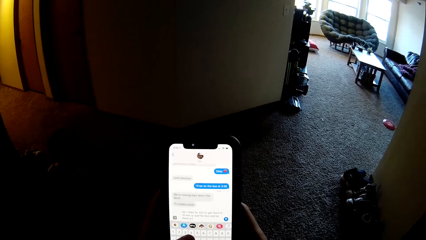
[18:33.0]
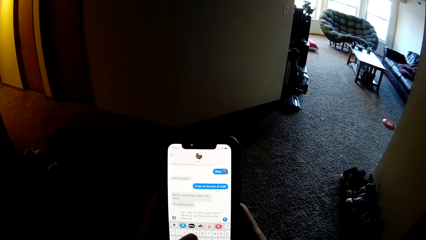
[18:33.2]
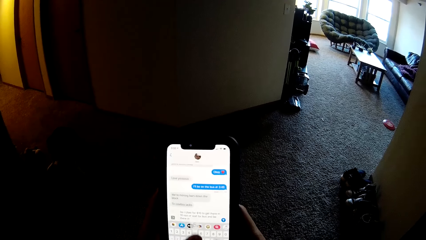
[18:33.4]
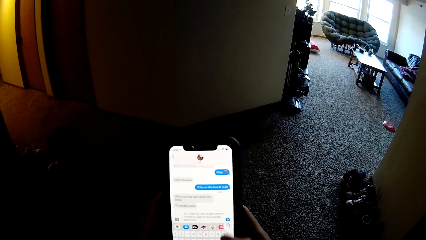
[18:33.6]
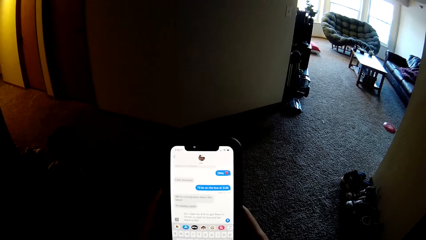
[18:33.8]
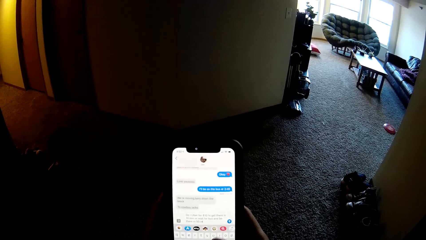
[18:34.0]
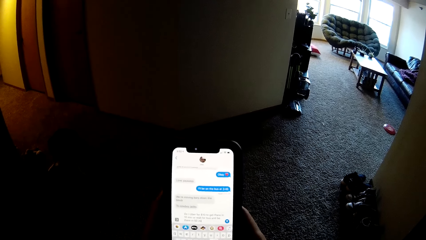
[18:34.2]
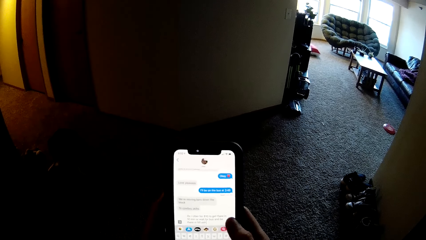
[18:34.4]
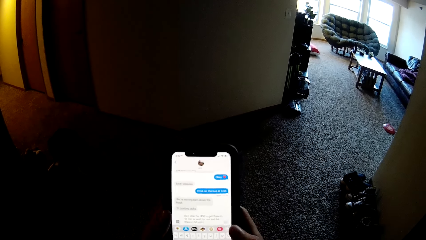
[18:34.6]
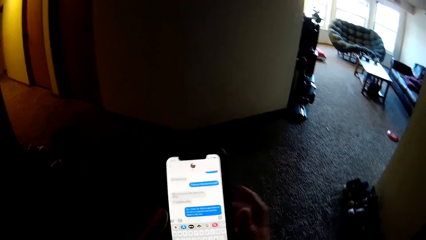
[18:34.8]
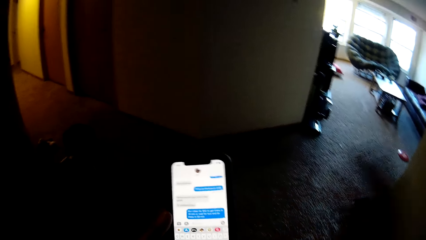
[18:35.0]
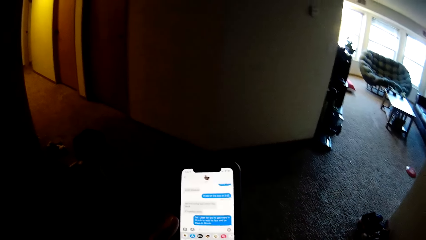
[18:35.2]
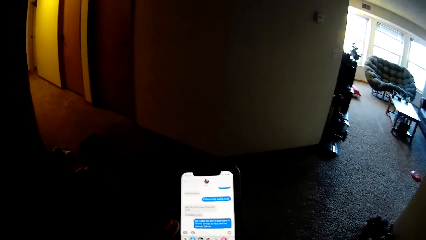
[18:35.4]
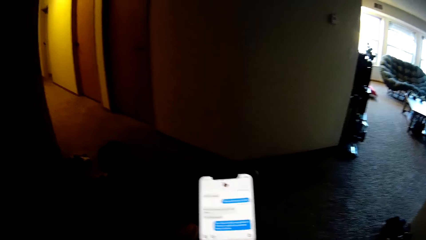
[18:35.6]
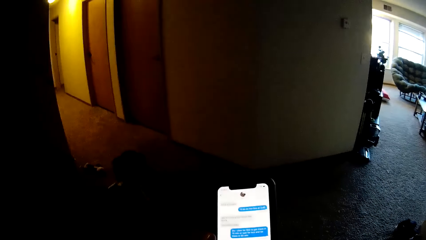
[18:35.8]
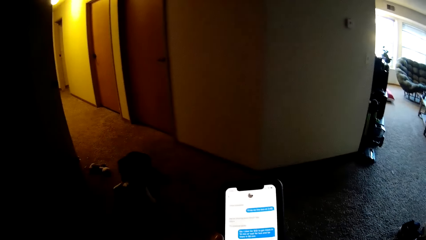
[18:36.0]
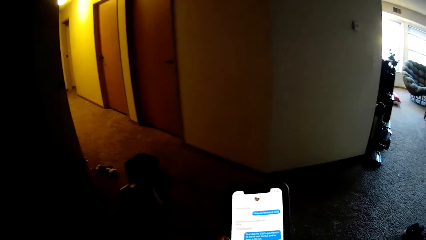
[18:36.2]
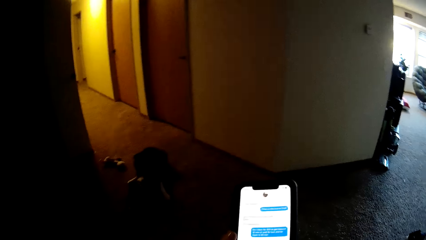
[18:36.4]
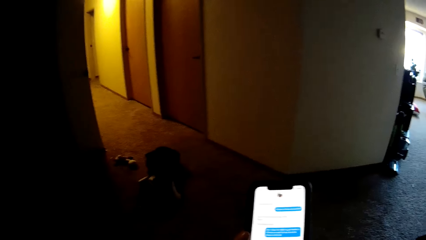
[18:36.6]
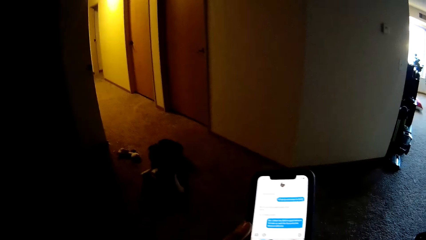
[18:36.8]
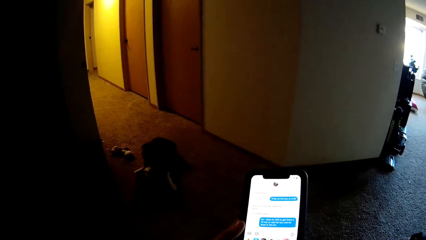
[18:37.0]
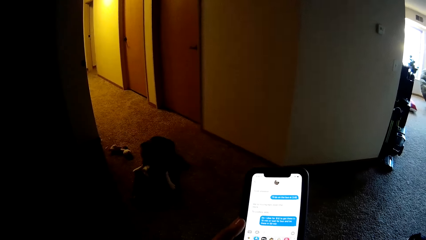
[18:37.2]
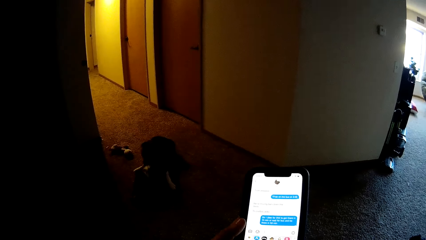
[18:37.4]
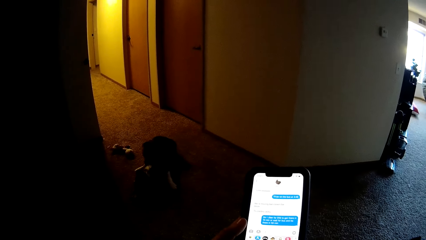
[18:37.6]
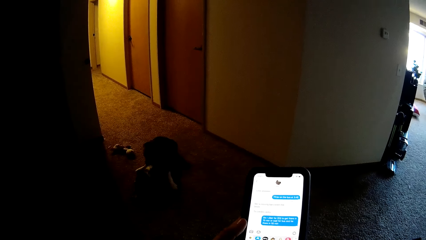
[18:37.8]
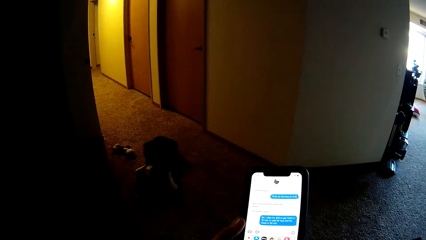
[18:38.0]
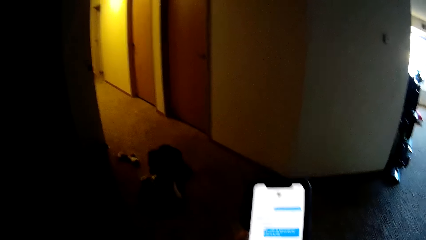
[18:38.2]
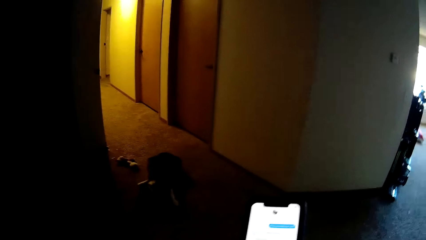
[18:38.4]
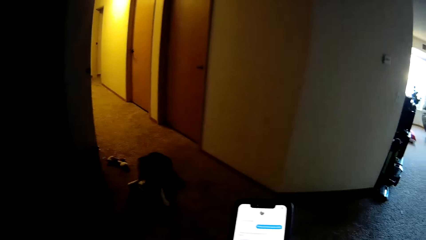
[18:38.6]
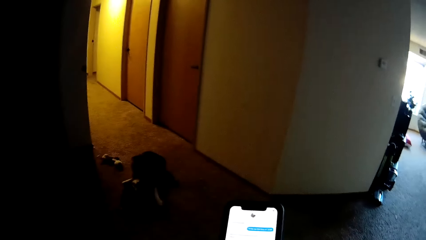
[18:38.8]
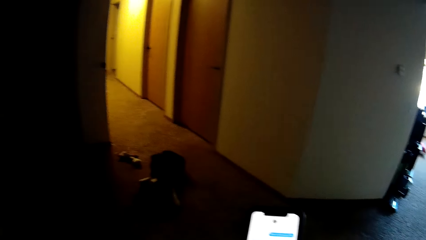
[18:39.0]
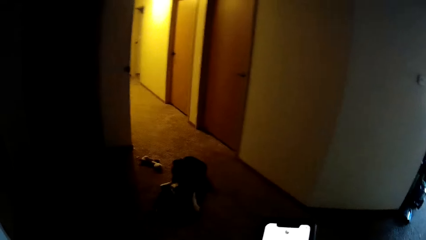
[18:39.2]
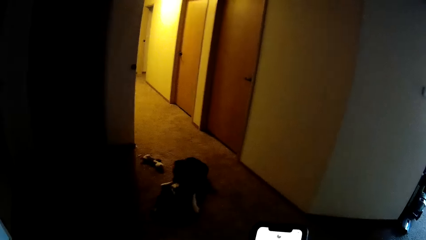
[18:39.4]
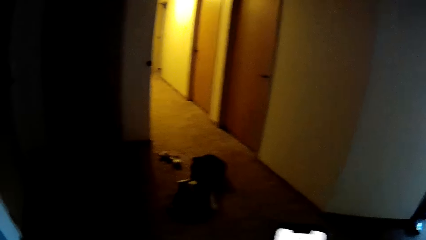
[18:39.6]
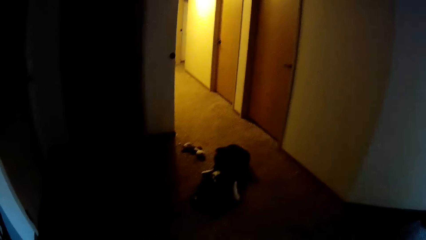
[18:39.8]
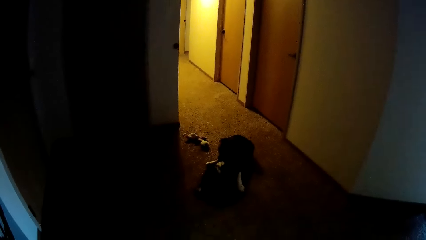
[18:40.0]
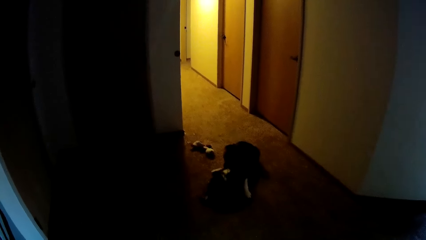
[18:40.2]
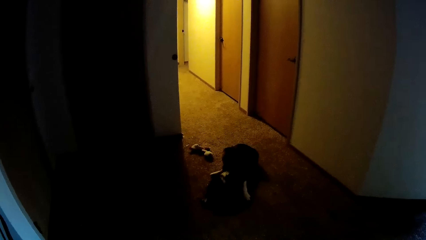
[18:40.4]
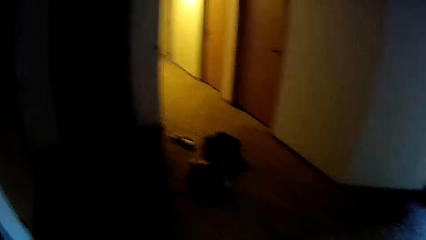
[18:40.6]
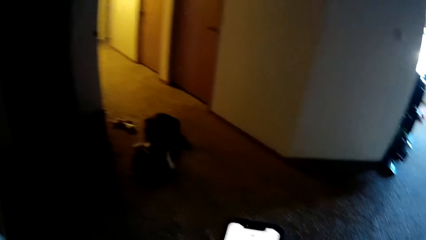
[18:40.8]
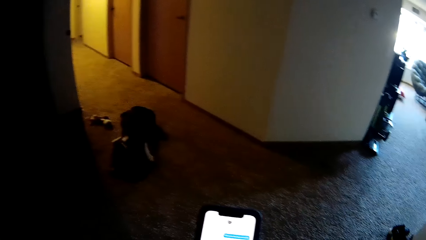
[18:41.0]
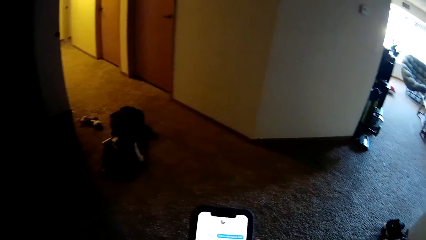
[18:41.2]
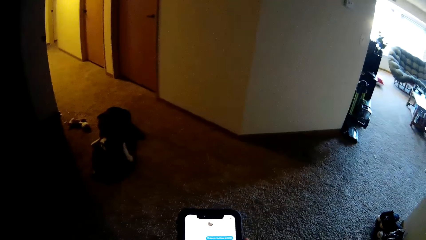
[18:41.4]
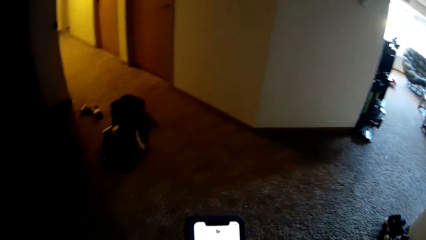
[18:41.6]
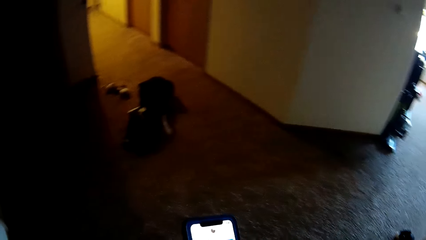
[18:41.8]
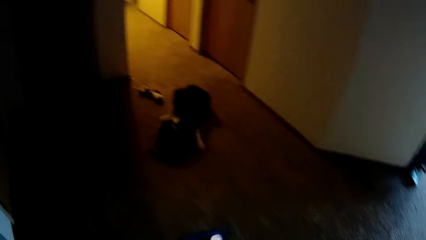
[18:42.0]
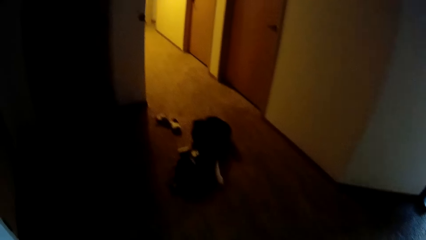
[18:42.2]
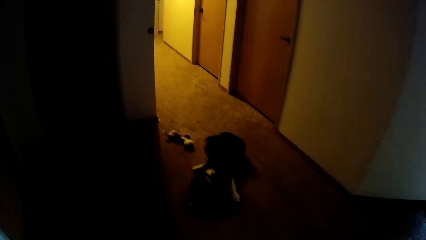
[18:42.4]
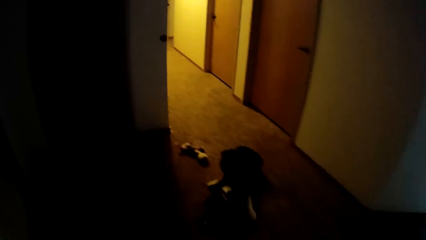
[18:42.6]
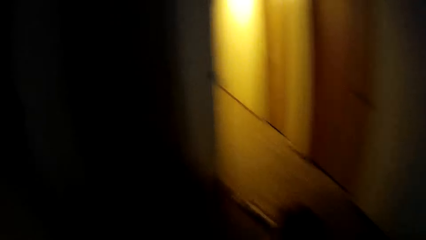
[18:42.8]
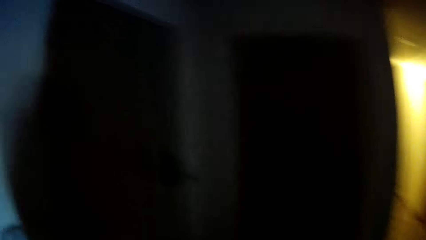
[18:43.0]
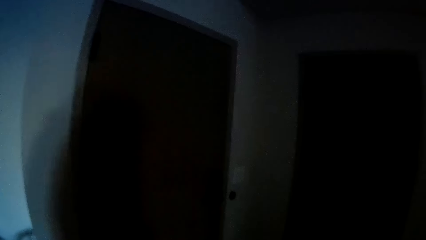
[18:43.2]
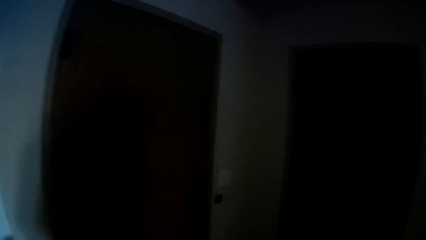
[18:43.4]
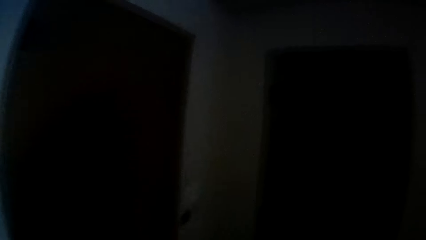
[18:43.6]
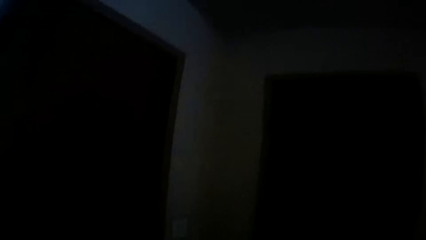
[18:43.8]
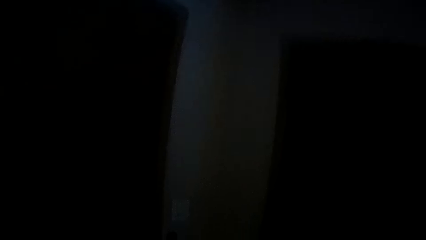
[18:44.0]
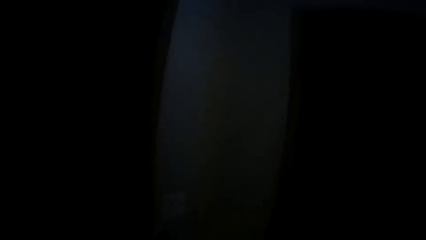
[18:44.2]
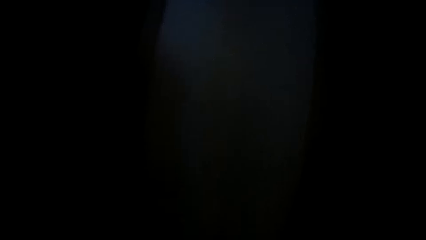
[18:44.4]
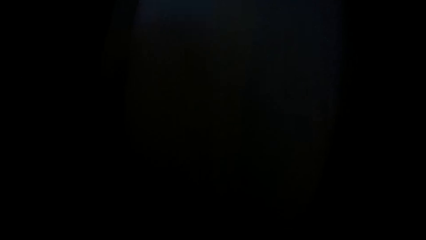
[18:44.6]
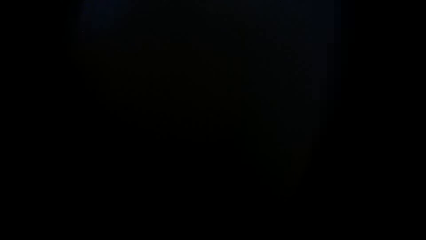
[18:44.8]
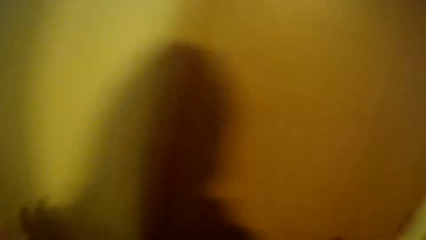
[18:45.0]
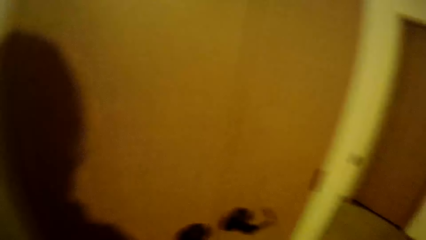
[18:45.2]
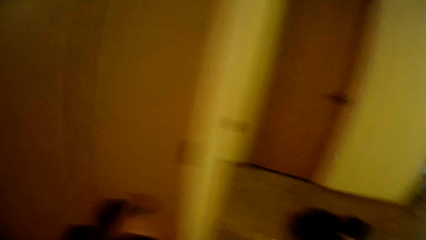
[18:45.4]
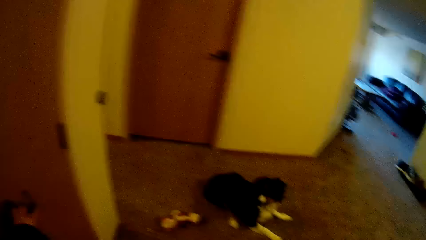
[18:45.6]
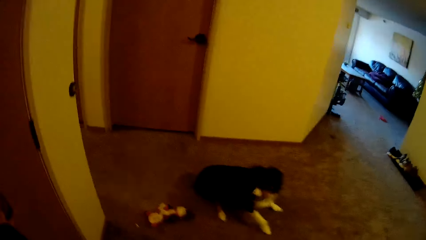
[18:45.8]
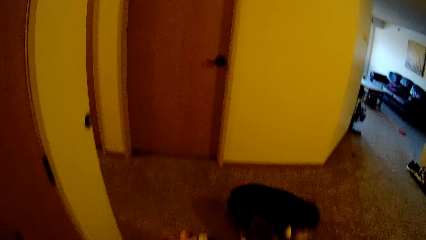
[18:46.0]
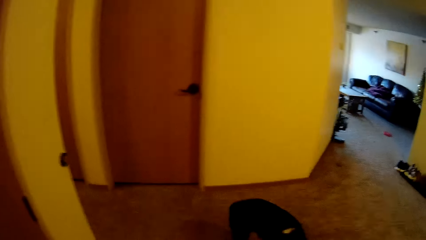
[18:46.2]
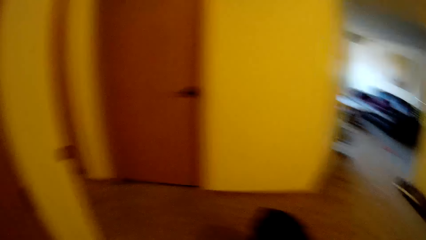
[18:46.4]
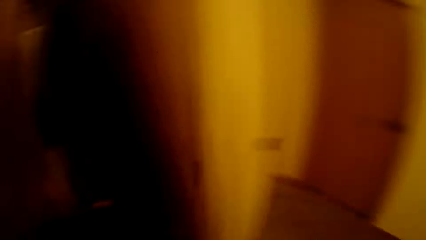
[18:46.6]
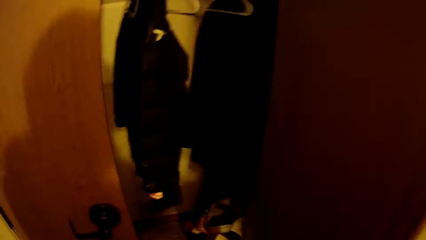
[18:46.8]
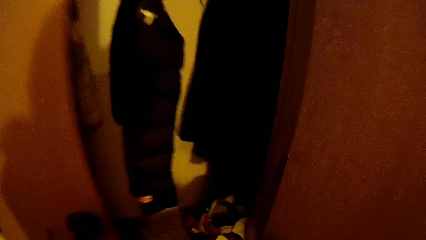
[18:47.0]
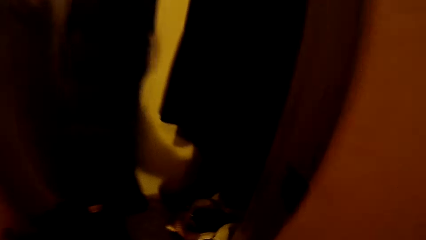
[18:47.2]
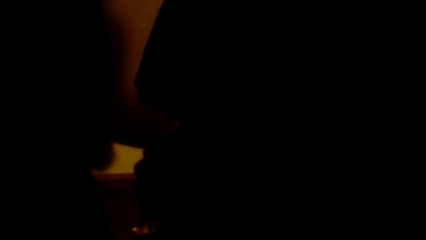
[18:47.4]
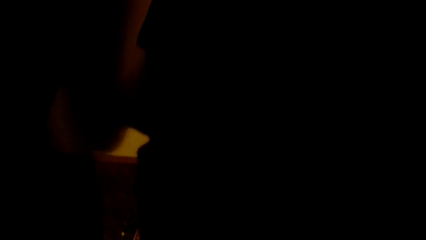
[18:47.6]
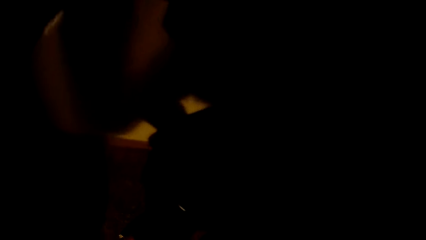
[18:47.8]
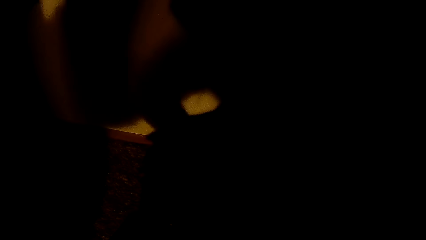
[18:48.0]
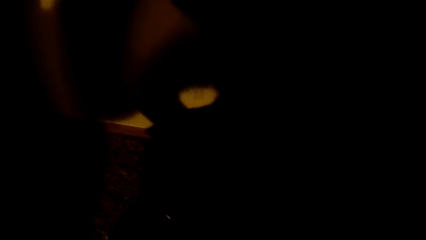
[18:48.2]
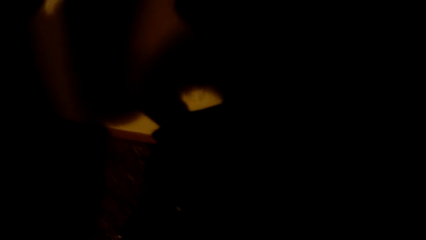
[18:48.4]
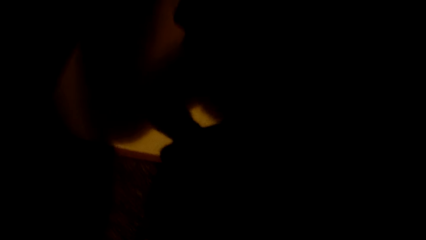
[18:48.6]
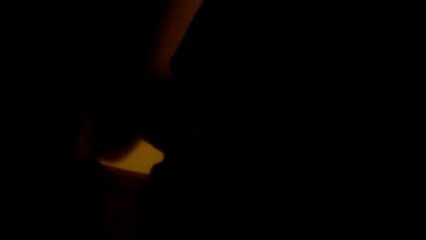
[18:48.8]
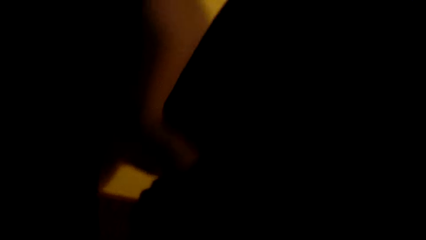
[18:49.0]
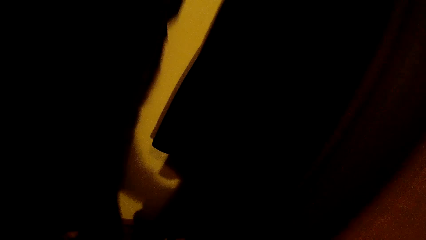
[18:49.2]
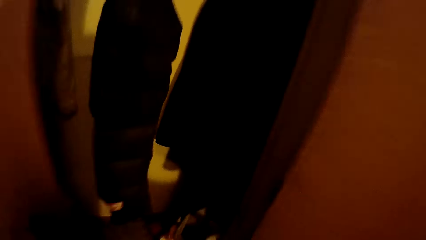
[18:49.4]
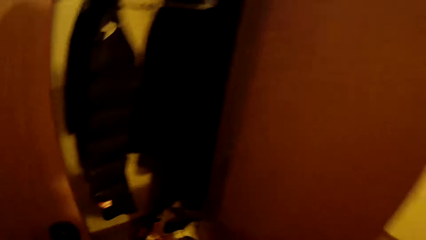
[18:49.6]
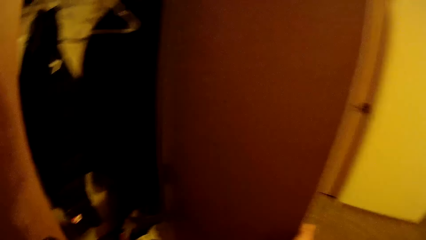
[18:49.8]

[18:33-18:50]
The camera wearer puts a hand up. They walk on the floor. They switch on the lights. They open a wardrobe. They pick up something in the wardrobe. They bend down.
